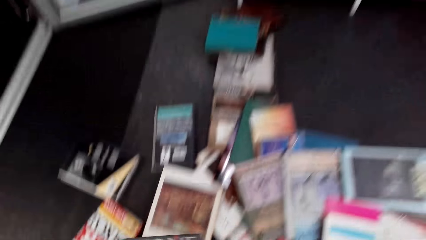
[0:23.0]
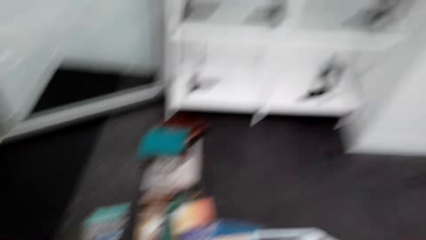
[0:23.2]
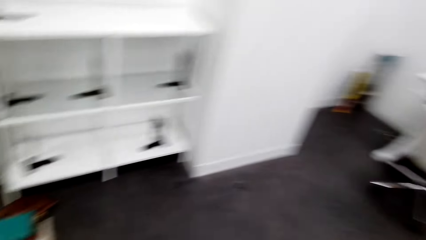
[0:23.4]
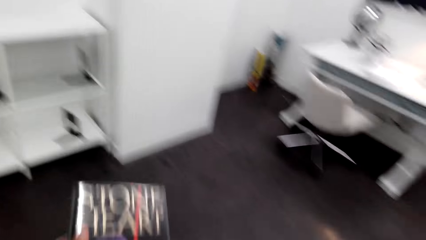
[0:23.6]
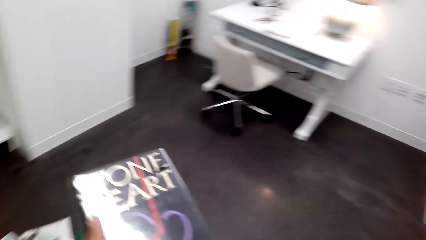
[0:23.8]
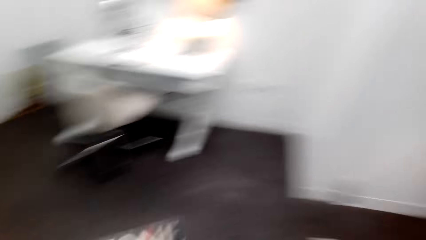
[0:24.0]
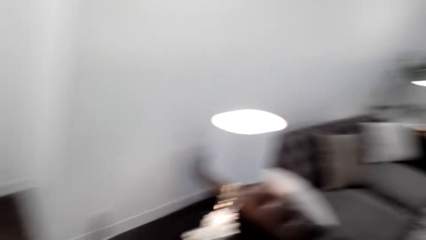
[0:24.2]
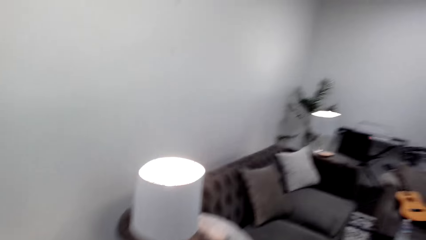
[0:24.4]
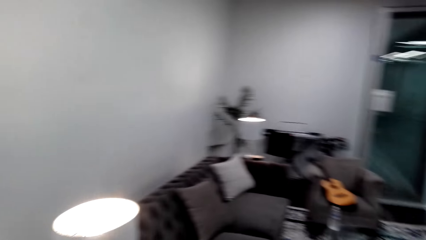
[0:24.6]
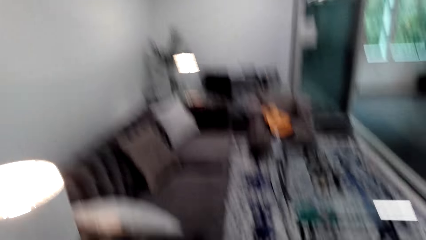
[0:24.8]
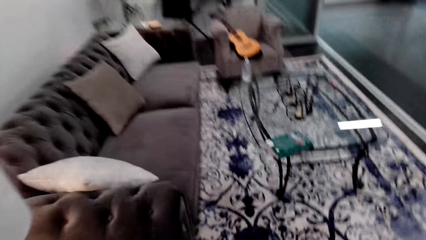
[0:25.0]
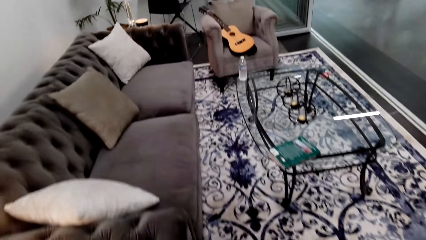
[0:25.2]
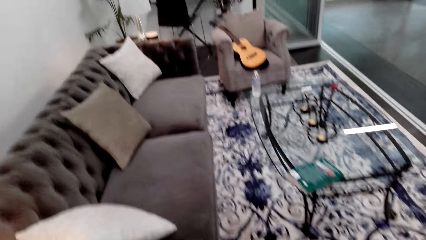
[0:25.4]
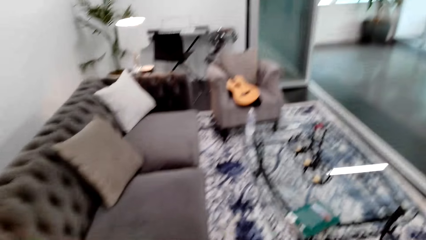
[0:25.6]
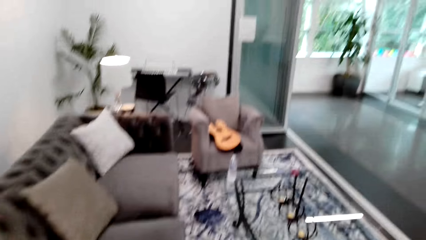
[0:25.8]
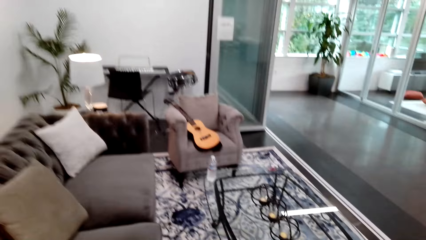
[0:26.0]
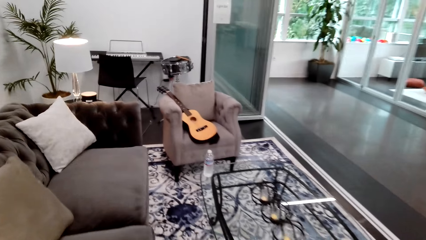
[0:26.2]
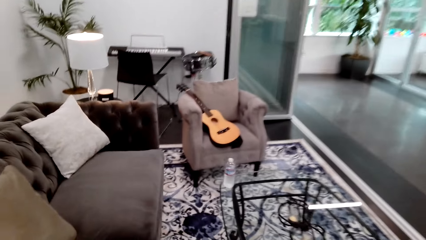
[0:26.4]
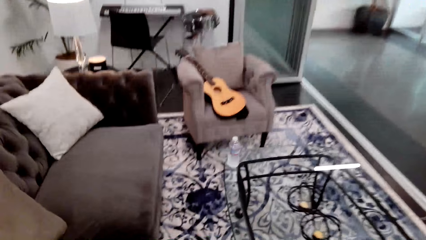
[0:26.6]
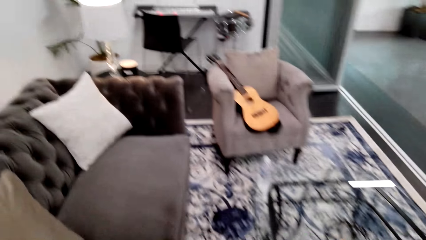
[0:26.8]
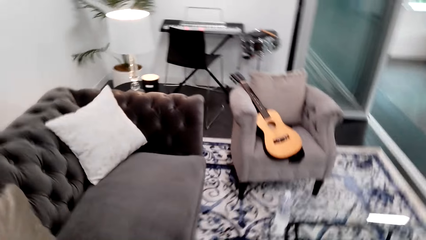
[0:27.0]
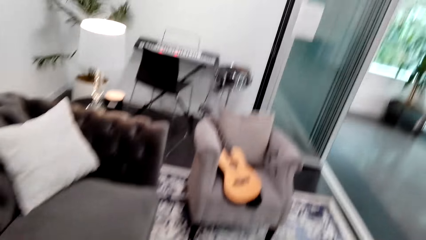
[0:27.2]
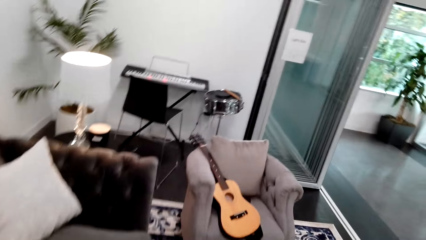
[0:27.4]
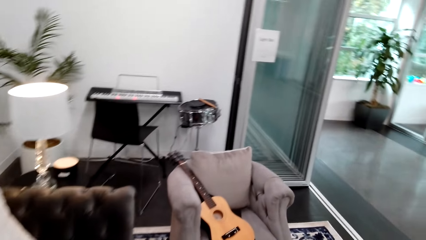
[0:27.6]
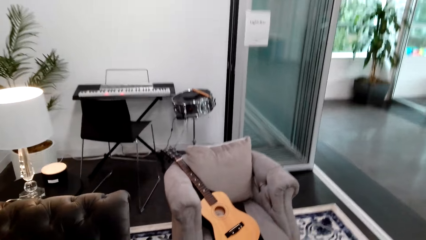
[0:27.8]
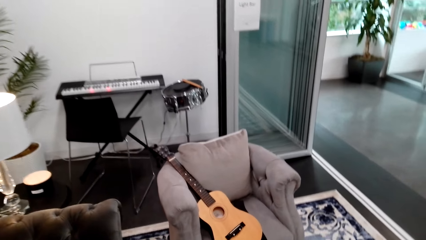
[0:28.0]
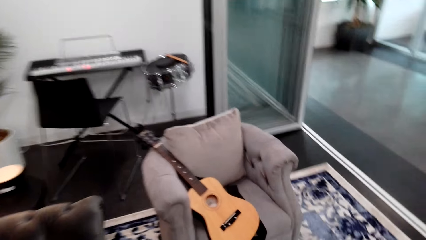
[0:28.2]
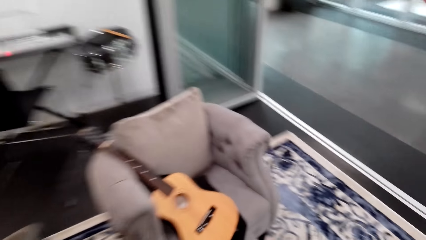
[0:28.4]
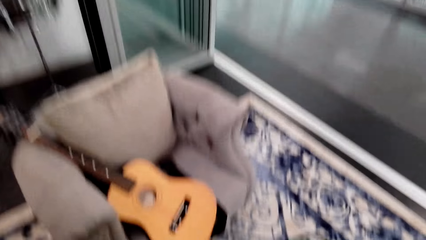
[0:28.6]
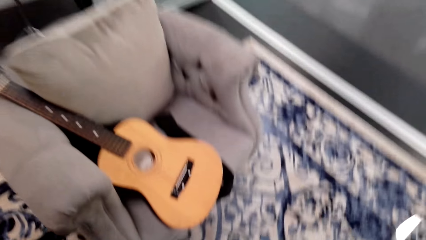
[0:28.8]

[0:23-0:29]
The camera wearer picks a book from the floor. They lift the book, walk in the room, and look around.

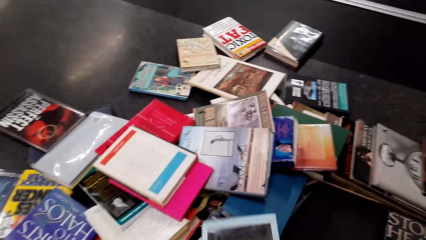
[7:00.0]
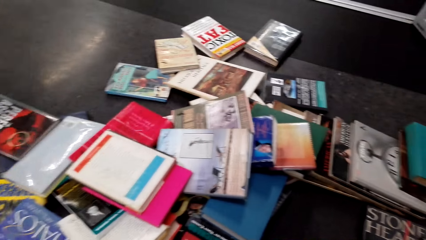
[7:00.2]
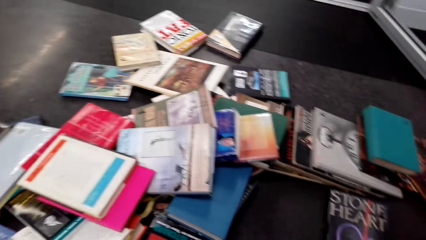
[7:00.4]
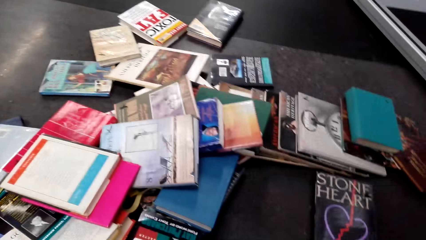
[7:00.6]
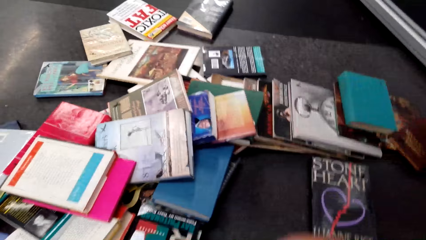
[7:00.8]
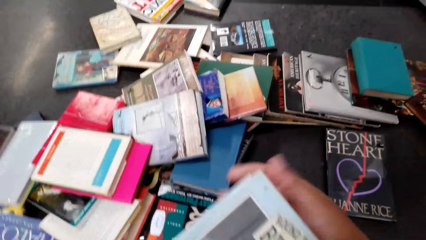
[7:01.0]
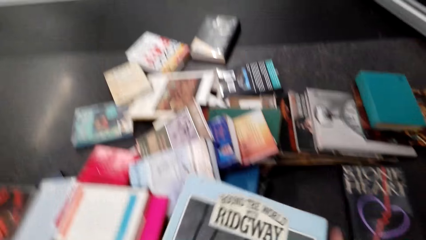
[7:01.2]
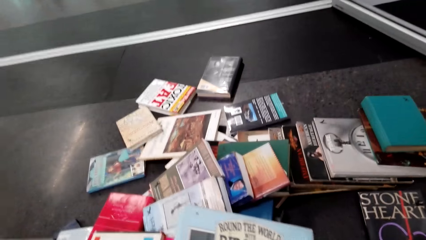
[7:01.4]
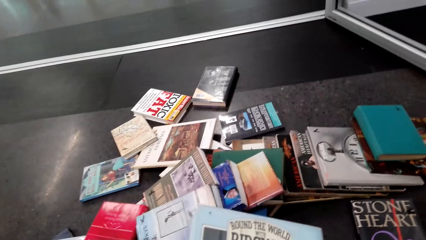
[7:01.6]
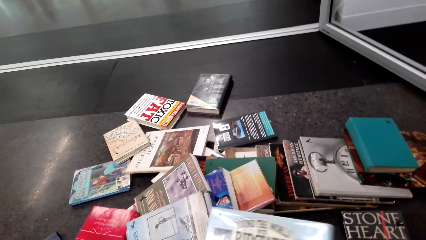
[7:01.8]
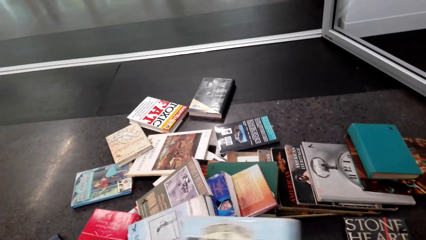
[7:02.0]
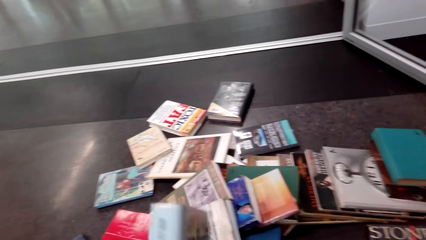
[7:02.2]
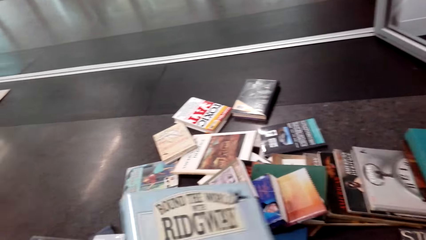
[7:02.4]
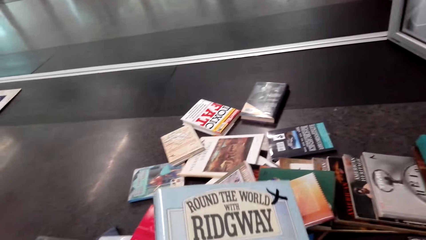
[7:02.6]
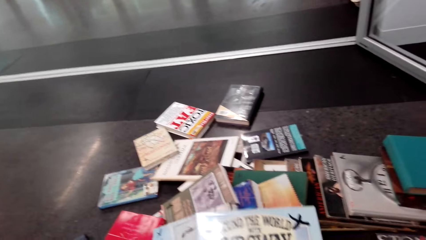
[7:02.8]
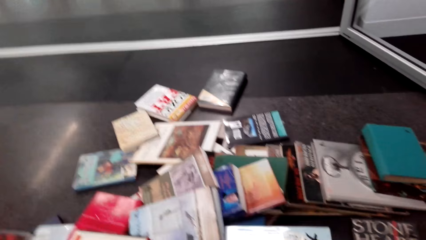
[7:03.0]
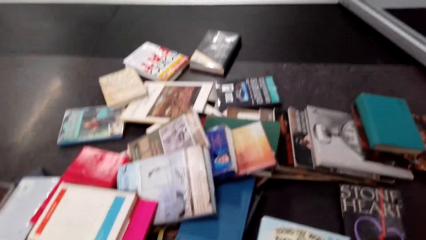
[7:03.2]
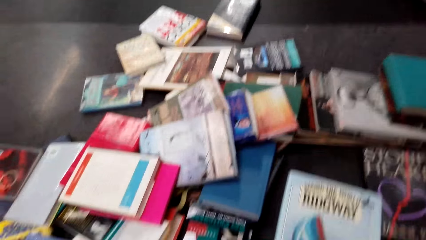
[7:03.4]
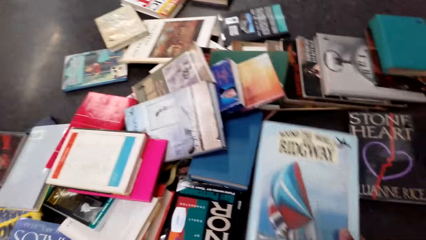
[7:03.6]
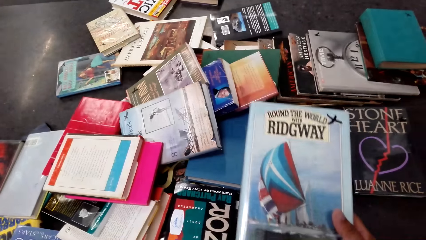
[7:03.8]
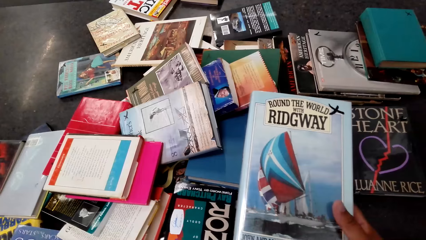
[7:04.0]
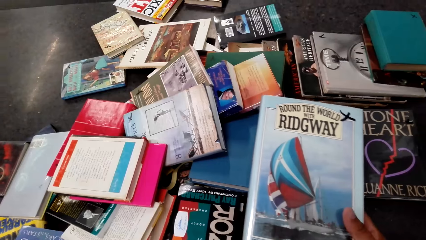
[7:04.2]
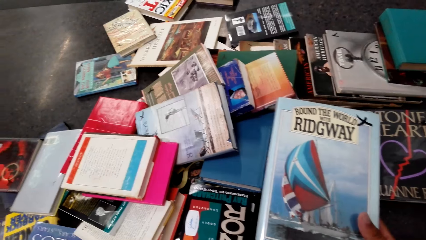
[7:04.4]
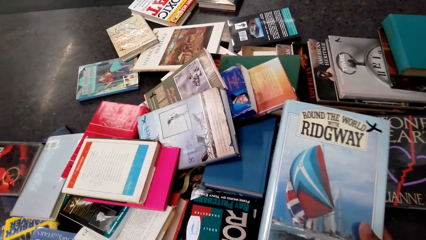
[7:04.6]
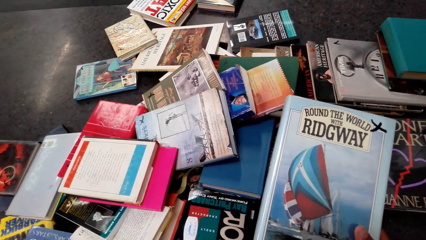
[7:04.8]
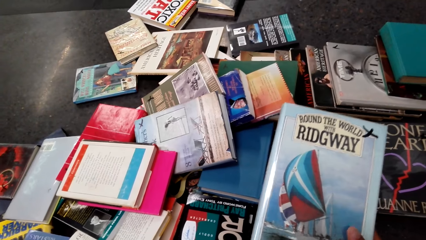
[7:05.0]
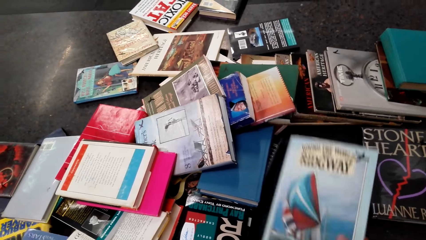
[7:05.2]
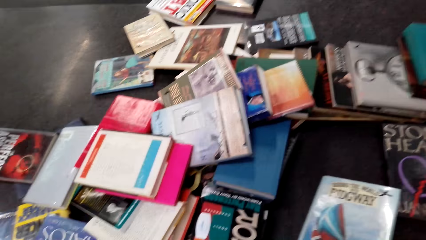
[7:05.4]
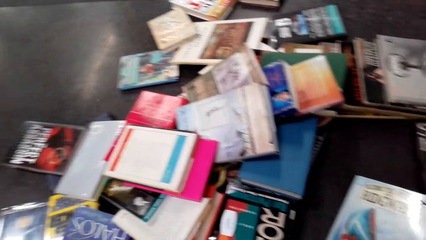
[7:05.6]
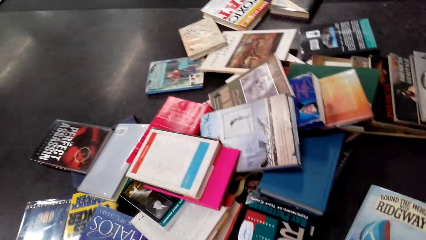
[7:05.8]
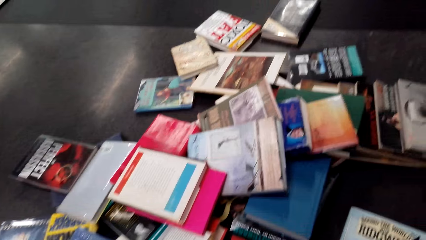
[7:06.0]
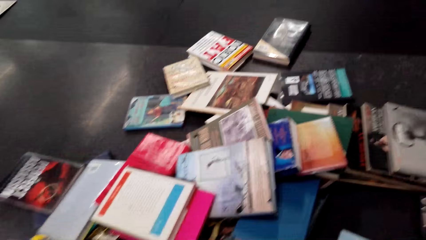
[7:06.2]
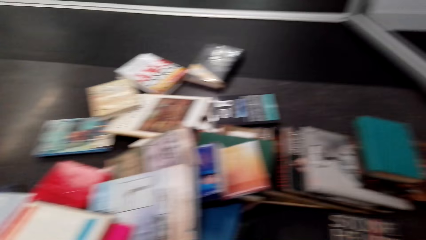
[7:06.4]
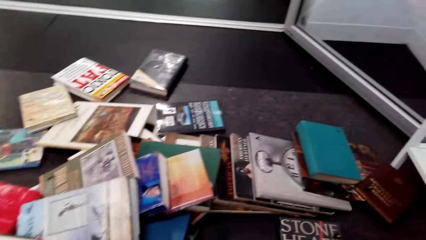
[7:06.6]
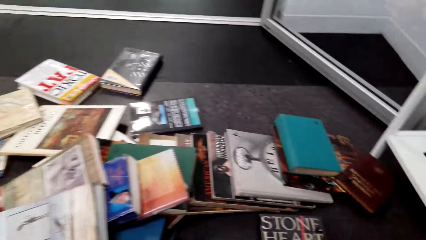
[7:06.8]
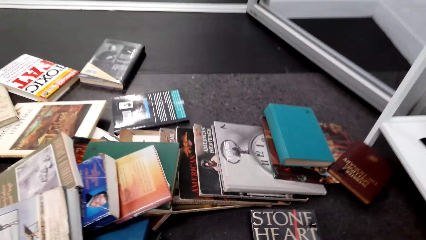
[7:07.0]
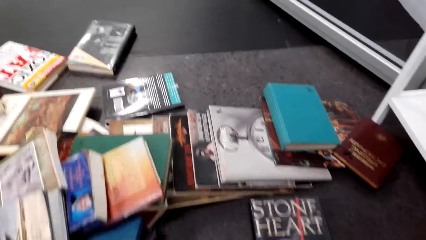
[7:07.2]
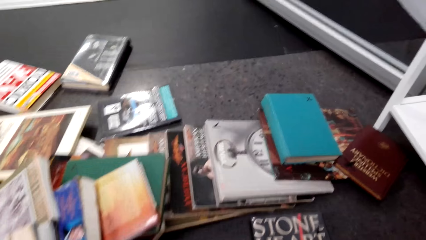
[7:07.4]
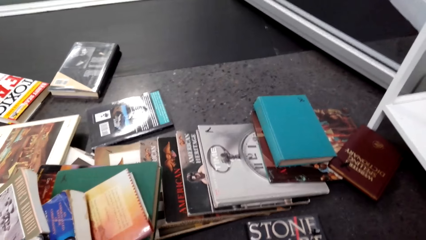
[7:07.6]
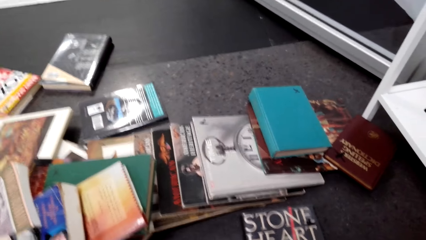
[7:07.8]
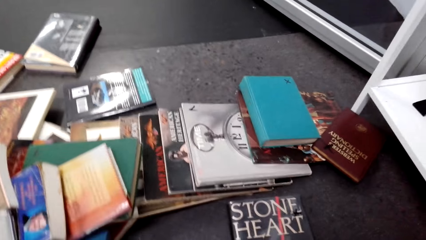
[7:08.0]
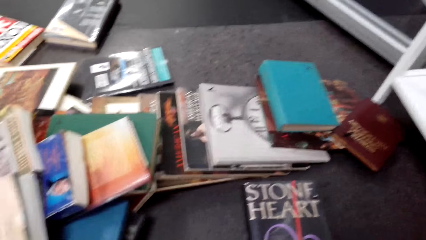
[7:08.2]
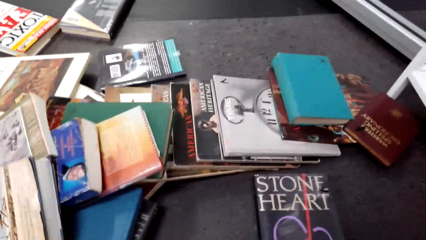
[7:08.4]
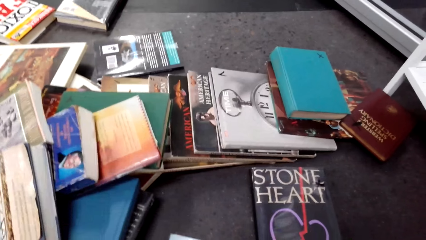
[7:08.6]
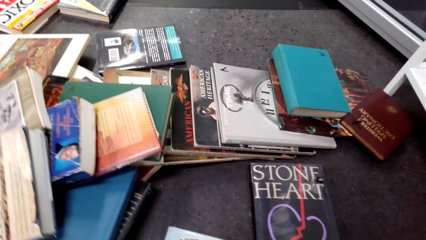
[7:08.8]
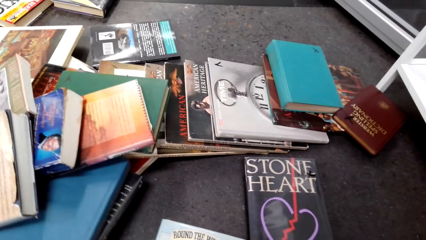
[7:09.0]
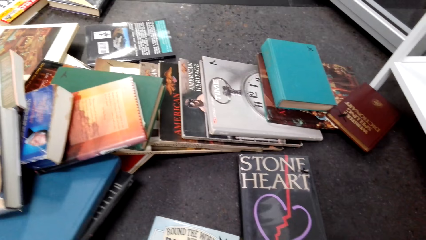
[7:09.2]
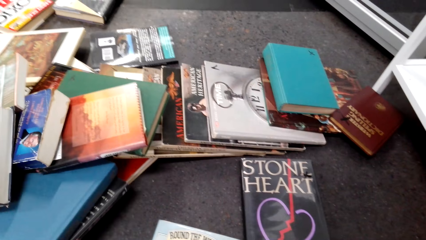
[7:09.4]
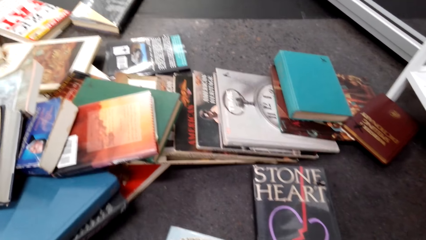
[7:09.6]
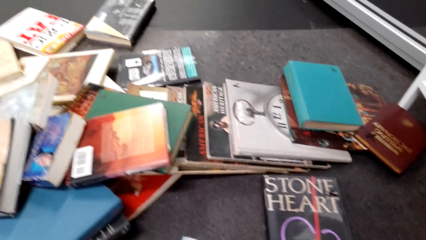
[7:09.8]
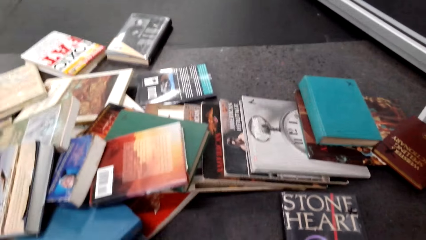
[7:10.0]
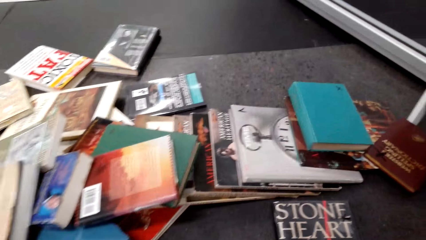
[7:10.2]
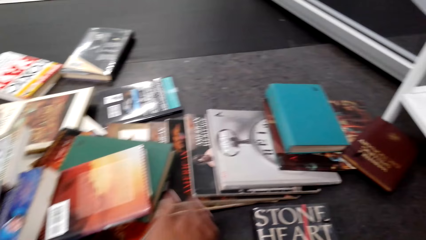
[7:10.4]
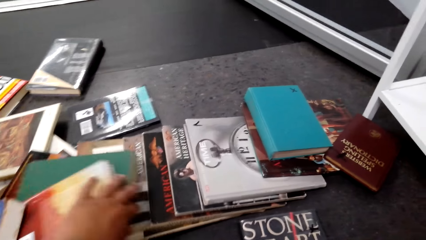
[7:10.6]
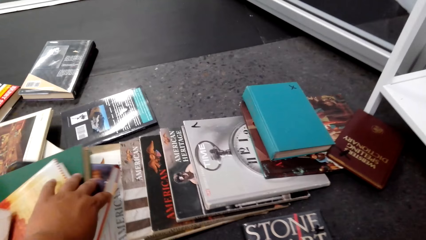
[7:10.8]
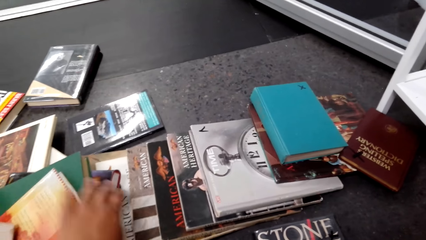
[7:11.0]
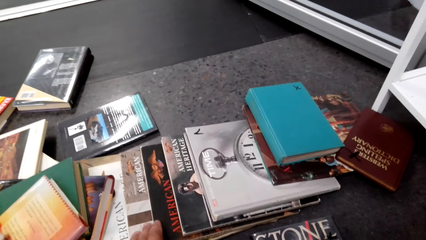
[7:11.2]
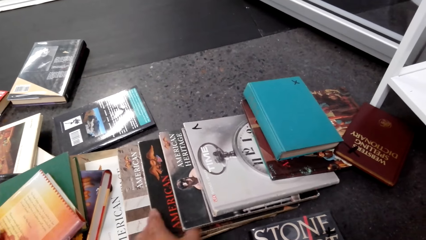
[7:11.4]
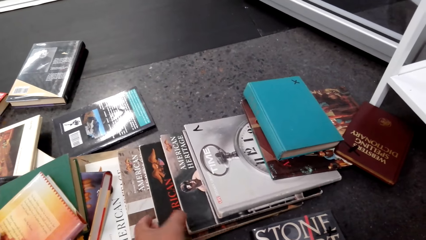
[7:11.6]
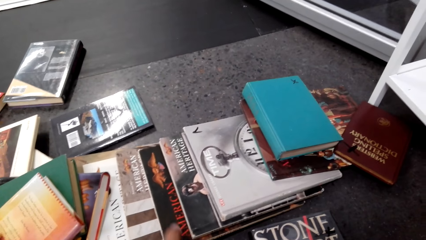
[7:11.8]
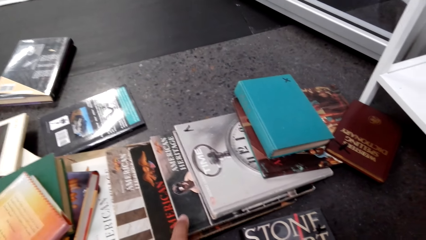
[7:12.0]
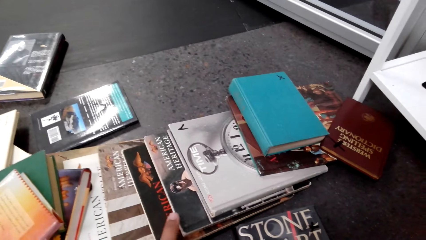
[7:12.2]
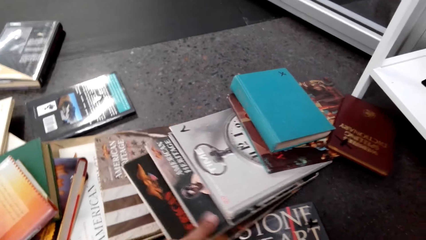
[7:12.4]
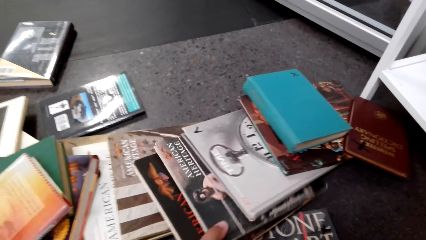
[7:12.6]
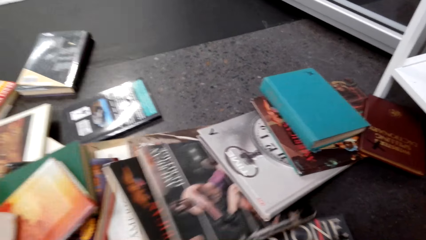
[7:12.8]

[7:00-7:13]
The camera wearer picks a book from the floor. They look at the books on the floor. They lift the book and move the book. They lift the book. They look at the book on the floor. They place the book on the floor. They look around the room. They push the books on the floor. They touch the books on the floor. They look at the book on the floor. They move the left hand. They pull the books.
